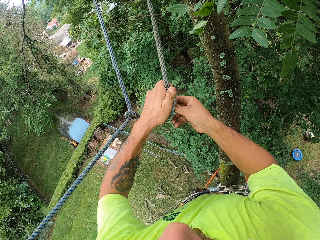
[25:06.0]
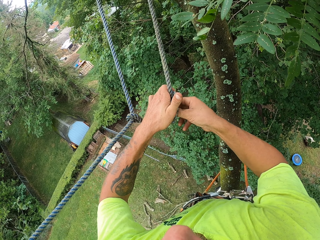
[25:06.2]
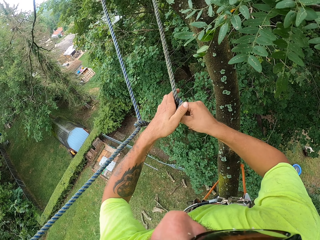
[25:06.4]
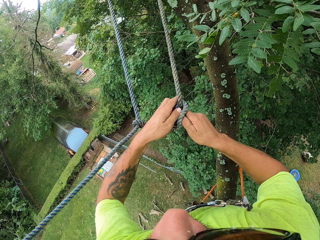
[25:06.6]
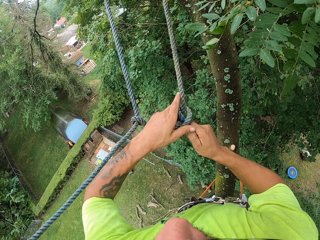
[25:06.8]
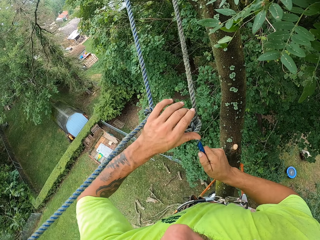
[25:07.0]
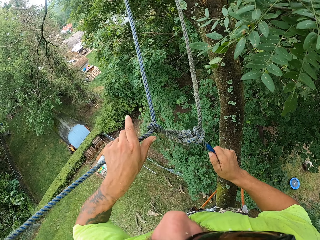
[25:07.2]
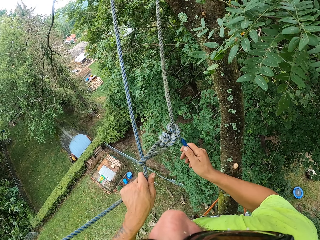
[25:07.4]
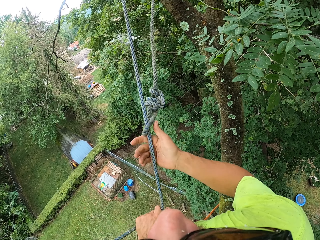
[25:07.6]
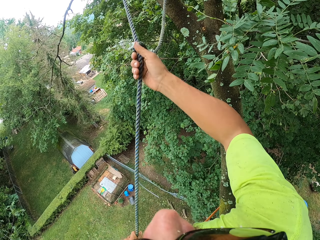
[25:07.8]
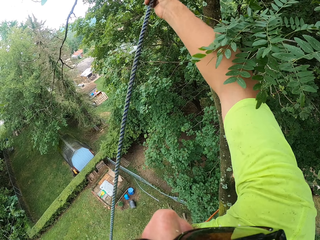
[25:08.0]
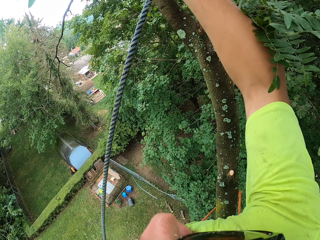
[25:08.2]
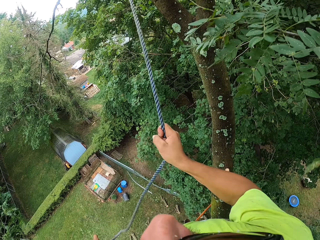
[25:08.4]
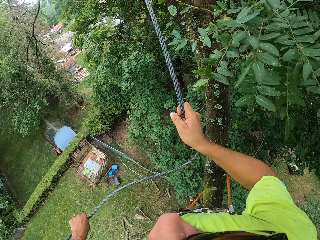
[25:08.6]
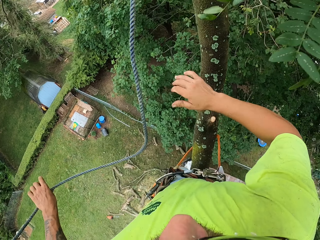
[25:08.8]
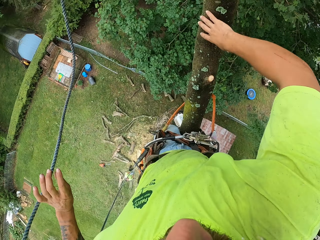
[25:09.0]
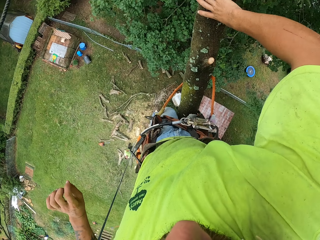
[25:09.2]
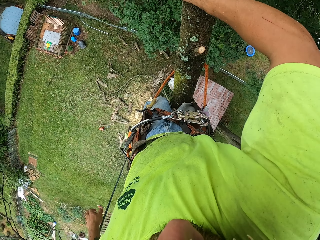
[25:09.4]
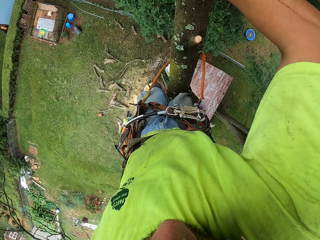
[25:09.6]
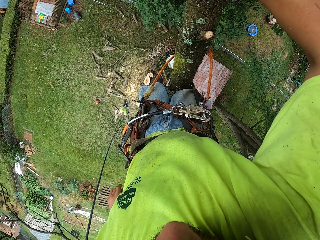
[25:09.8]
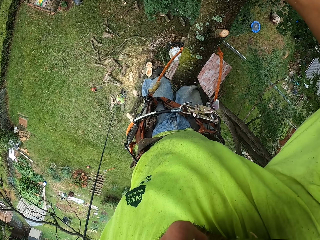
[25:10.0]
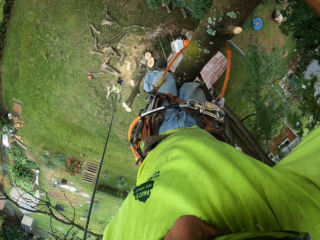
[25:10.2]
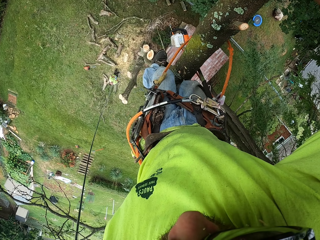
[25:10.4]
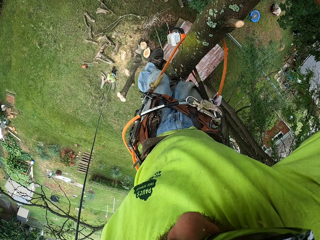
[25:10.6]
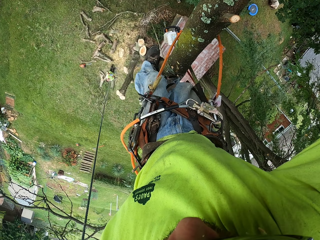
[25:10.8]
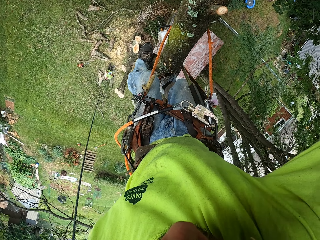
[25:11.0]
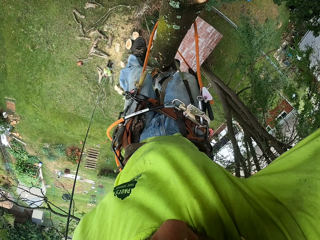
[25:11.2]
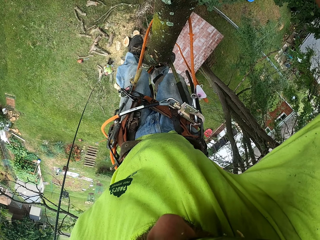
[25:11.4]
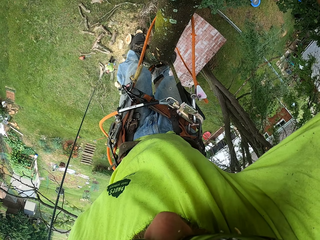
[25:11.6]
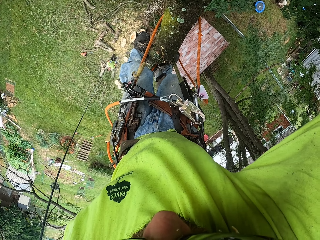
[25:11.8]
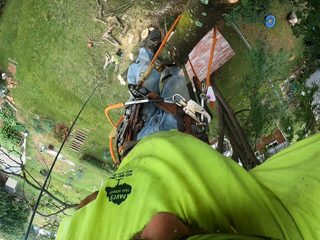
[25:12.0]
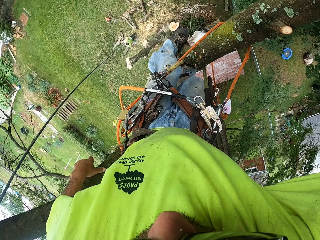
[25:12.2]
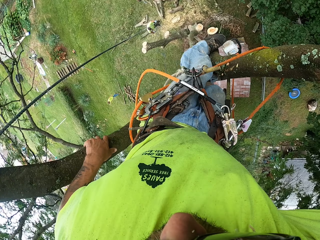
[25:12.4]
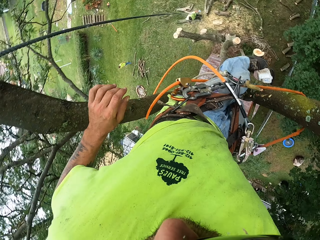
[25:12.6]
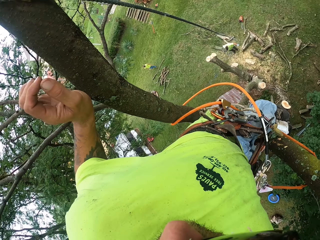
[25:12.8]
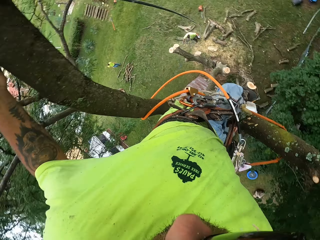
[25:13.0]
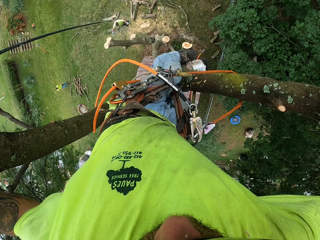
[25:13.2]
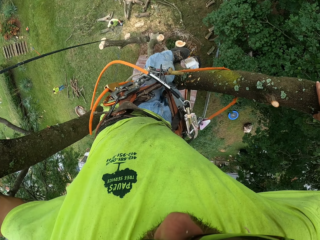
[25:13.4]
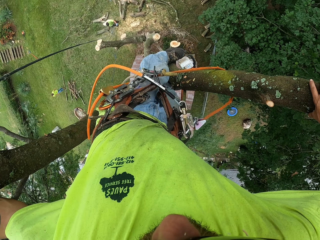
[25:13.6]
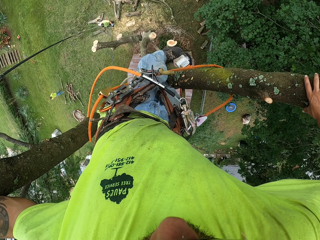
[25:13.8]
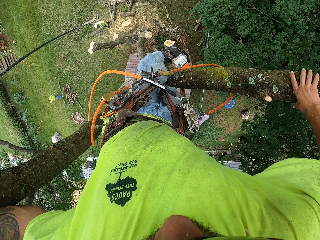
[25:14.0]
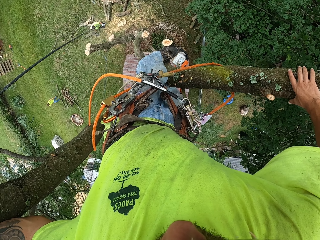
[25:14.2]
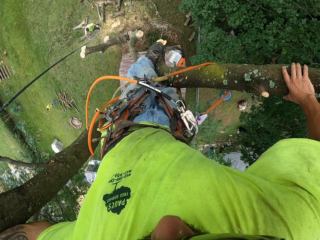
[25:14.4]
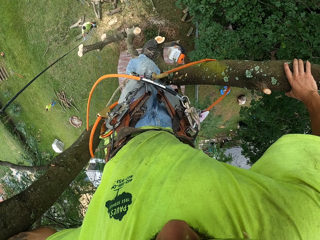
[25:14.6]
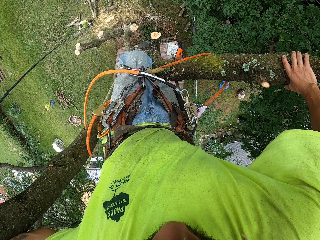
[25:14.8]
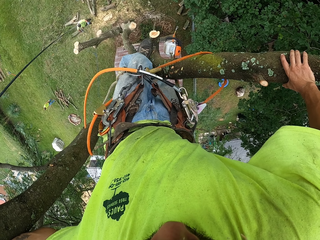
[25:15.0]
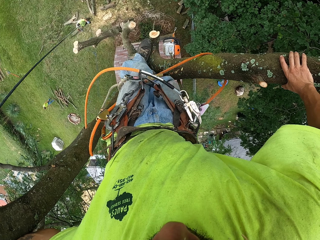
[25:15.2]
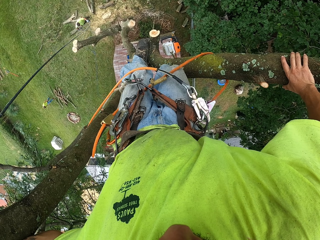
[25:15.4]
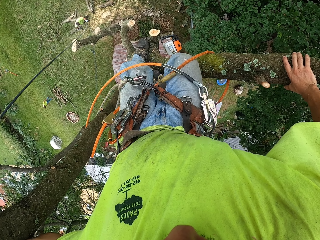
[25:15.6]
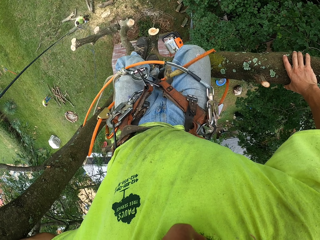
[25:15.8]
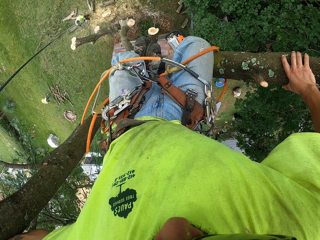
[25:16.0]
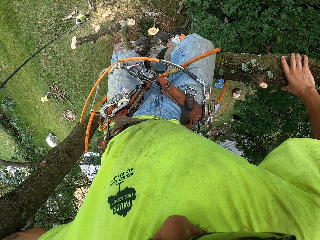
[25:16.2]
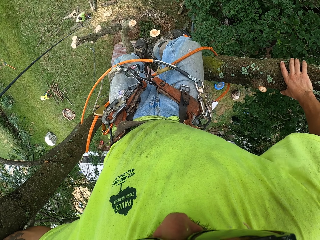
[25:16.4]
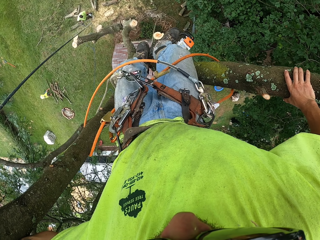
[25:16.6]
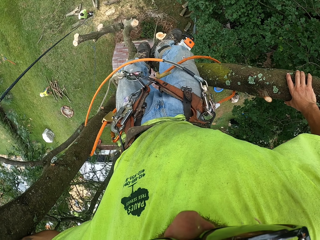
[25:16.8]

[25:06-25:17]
The camera wearer ties a knot on a tree.

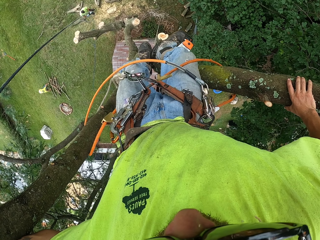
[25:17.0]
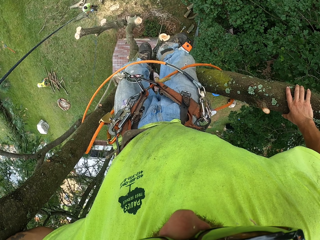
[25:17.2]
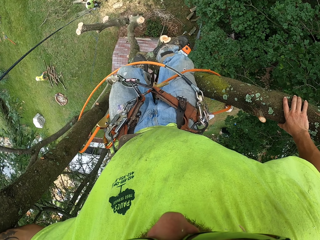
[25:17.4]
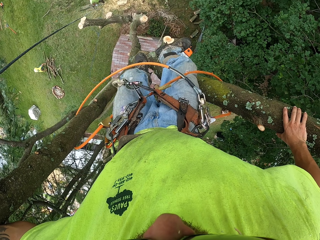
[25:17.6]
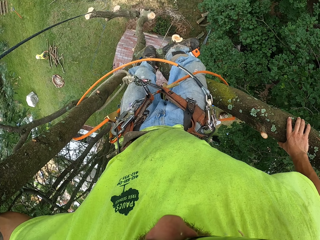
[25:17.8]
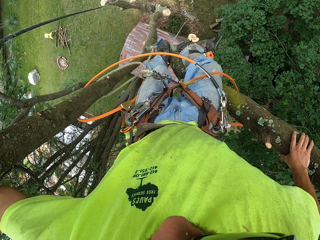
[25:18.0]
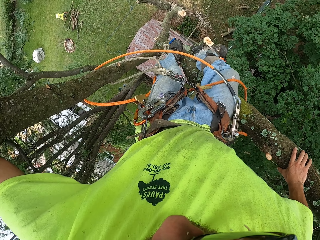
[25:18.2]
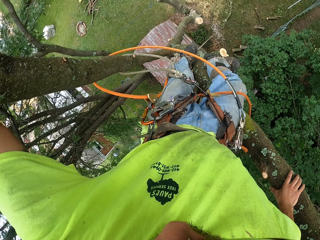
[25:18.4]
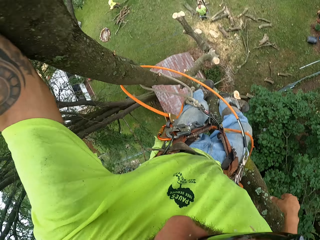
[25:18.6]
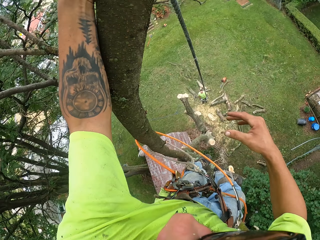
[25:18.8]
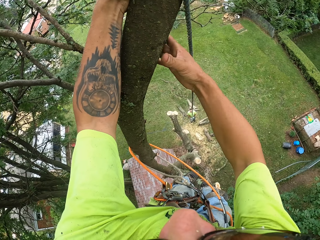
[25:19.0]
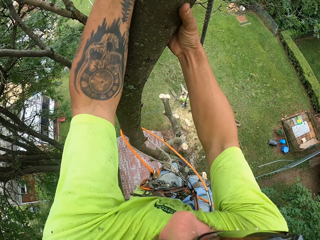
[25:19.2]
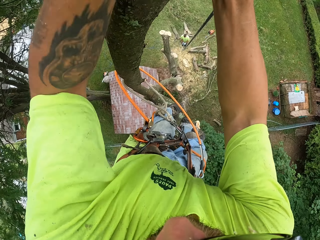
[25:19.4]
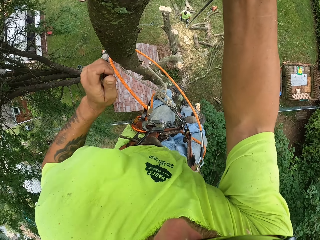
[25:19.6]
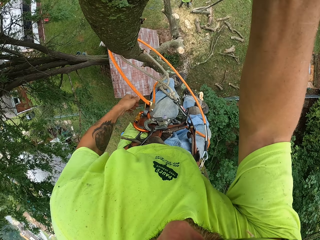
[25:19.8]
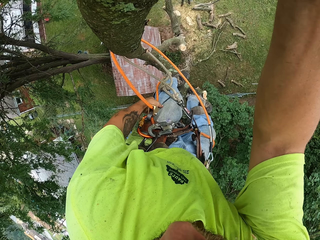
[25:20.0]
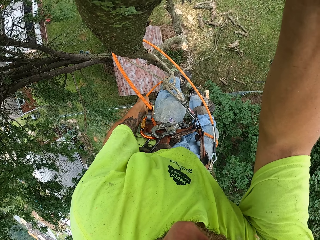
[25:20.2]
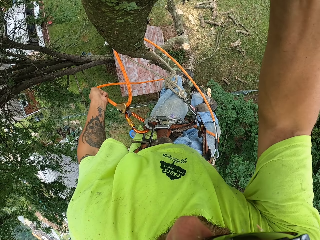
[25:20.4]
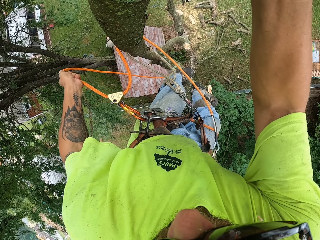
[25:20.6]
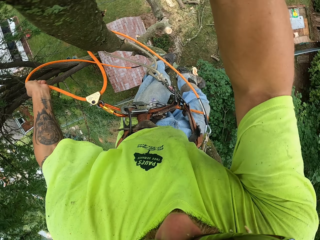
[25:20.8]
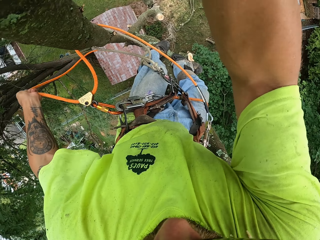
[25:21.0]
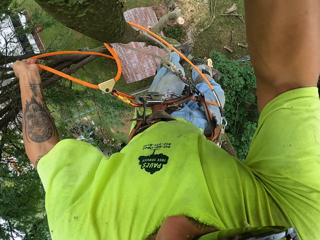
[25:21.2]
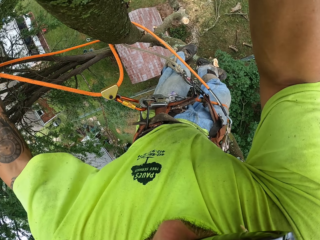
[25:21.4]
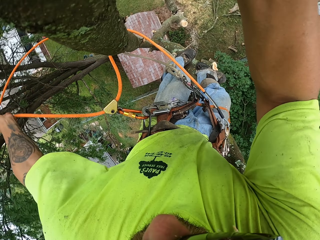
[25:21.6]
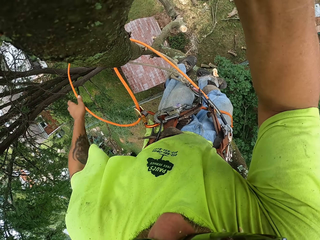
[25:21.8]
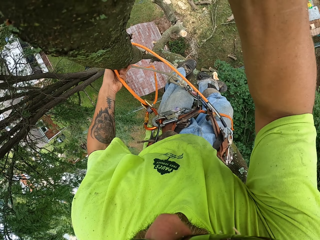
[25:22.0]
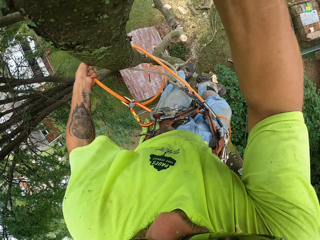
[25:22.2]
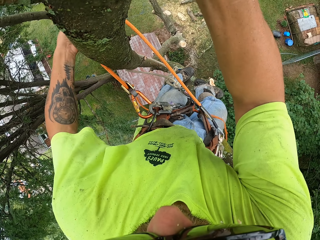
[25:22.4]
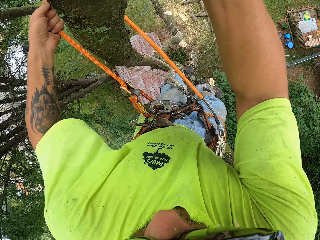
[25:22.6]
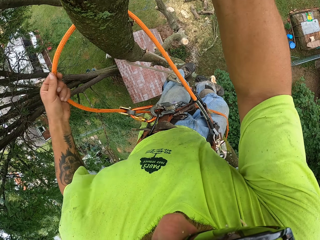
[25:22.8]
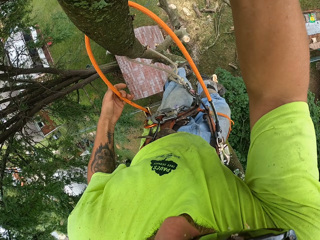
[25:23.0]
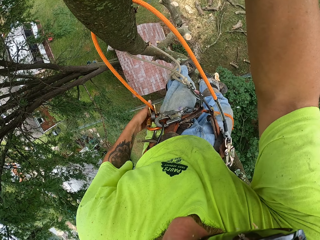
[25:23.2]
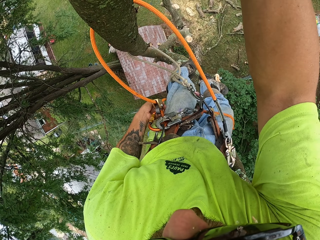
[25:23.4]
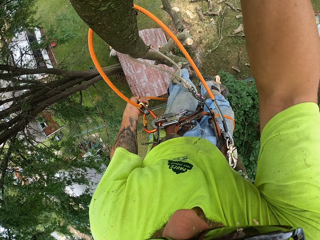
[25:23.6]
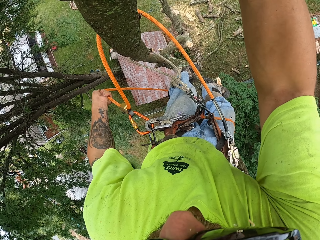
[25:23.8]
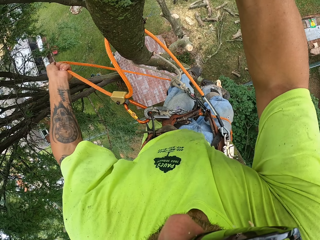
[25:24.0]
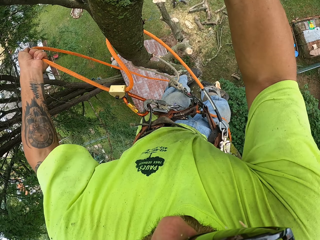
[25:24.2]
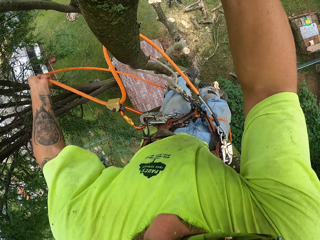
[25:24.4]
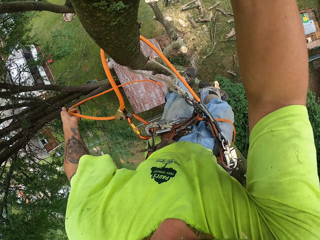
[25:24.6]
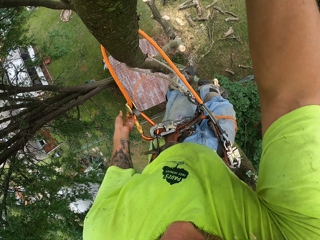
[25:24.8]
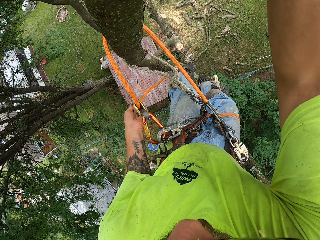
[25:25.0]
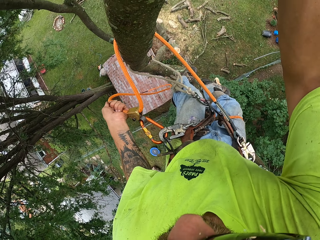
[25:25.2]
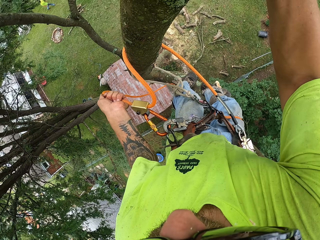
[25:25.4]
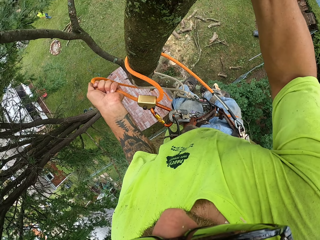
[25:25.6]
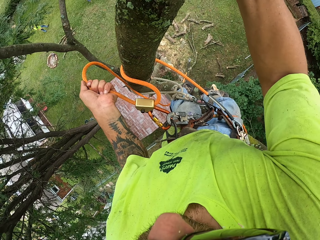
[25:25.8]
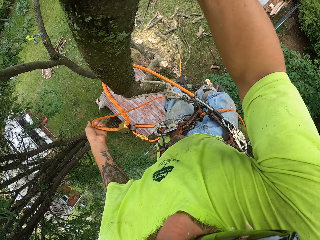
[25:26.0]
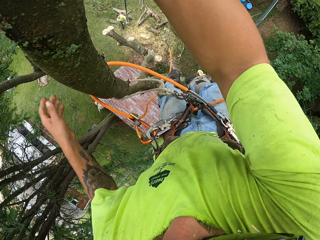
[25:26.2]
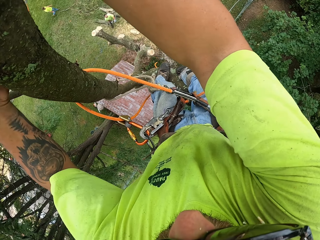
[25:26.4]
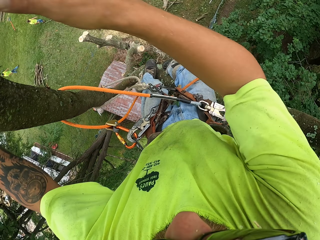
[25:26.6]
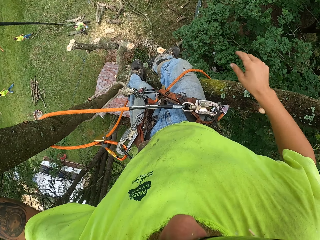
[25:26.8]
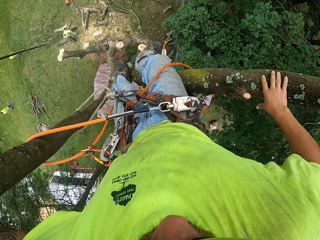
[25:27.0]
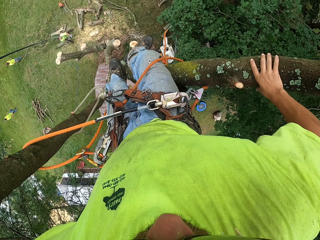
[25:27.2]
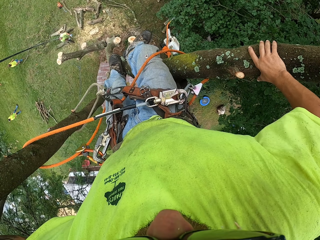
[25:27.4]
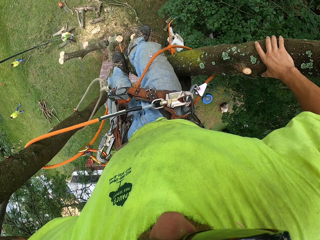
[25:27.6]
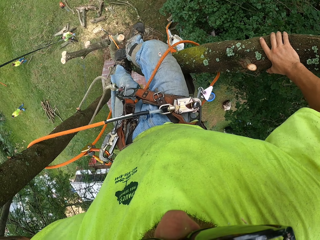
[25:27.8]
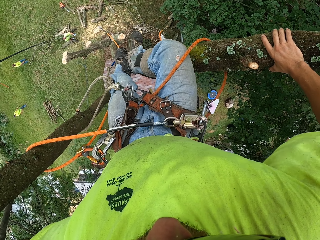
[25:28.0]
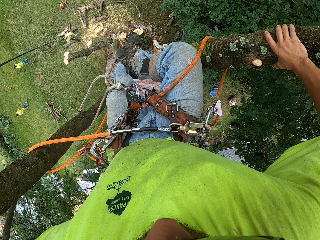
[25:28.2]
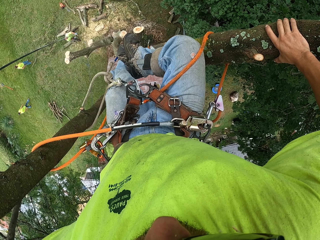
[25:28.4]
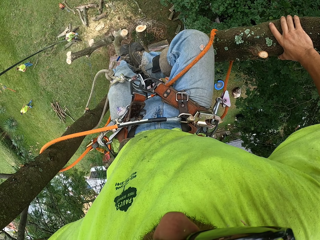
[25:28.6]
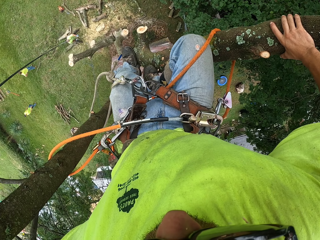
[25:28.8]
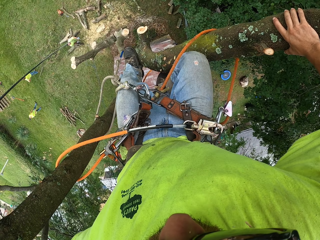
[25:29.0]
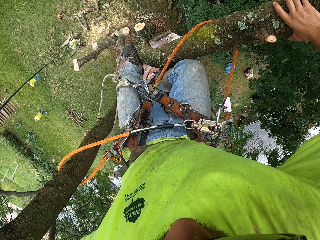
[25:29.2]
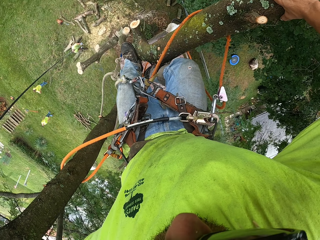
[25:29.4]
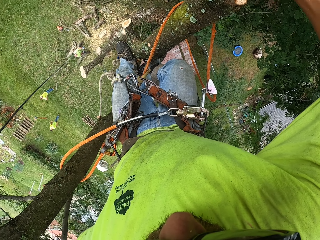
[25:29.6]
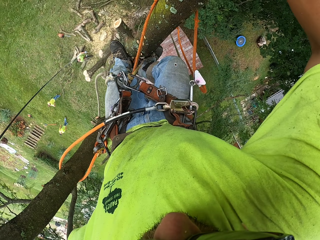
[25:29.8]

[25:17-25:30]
The camera wearer descends. He adjusts the rope on the tree with his left hand. He ties the rope on the tree.
